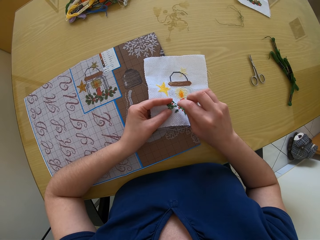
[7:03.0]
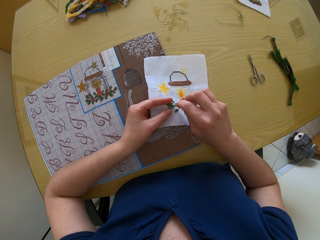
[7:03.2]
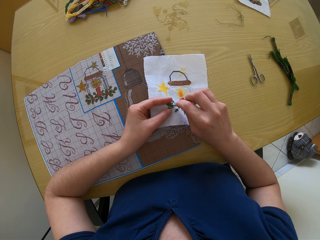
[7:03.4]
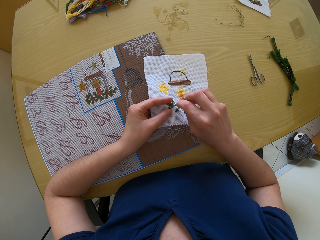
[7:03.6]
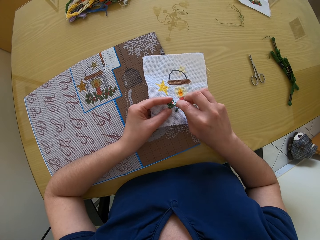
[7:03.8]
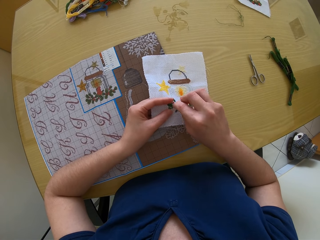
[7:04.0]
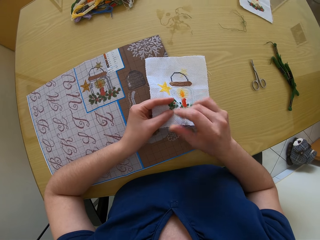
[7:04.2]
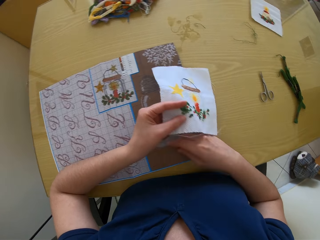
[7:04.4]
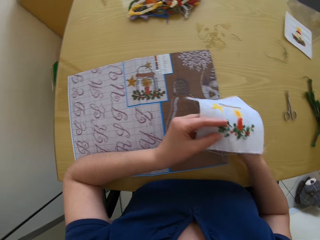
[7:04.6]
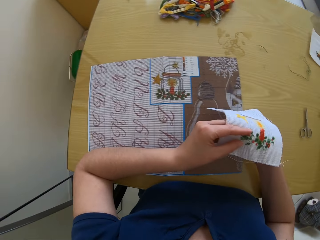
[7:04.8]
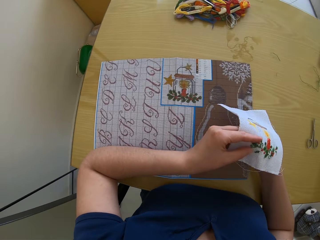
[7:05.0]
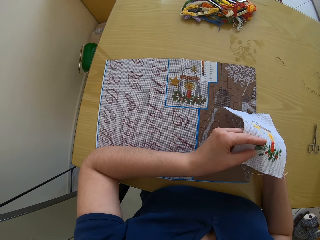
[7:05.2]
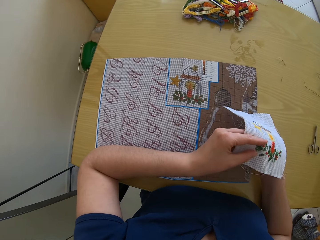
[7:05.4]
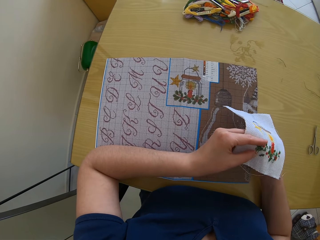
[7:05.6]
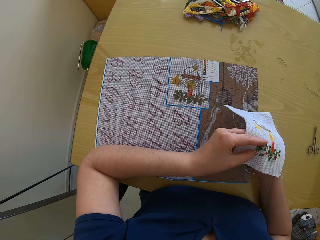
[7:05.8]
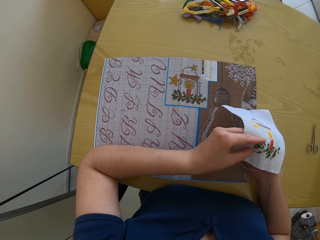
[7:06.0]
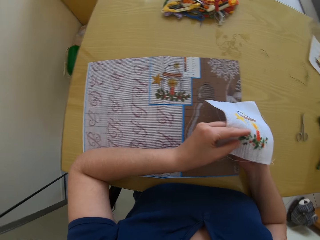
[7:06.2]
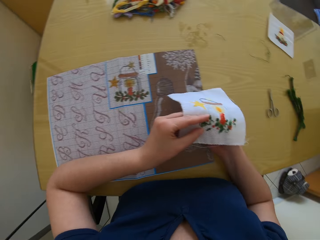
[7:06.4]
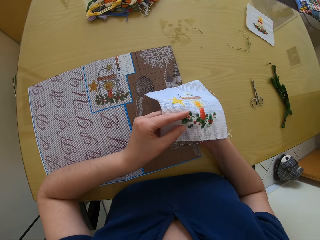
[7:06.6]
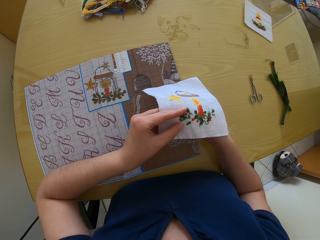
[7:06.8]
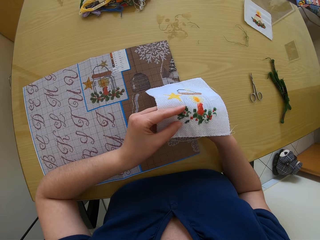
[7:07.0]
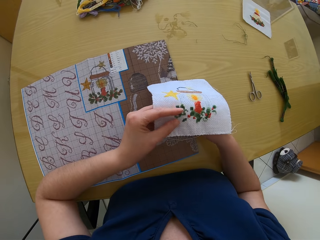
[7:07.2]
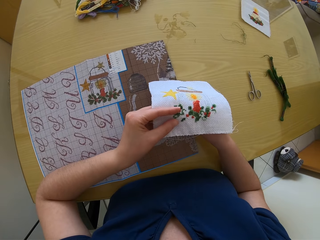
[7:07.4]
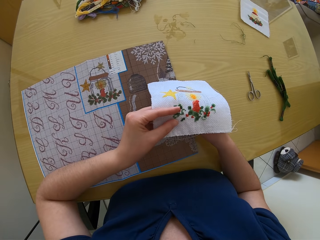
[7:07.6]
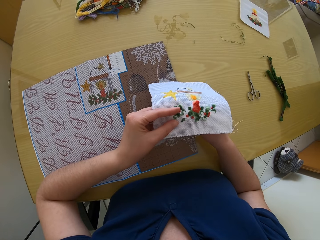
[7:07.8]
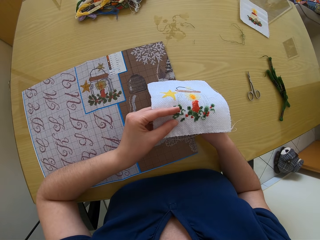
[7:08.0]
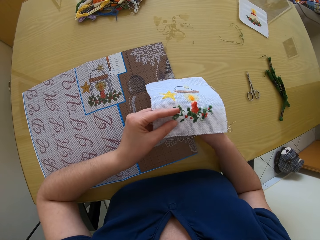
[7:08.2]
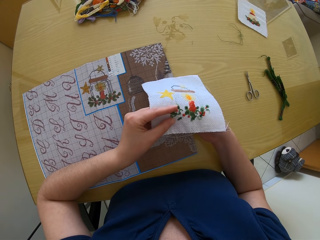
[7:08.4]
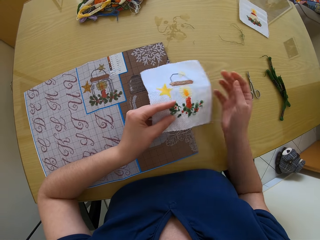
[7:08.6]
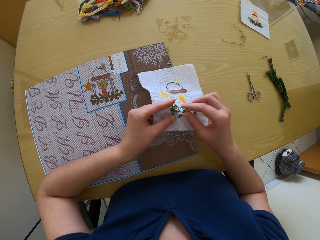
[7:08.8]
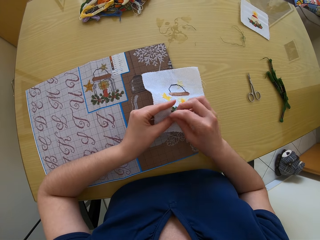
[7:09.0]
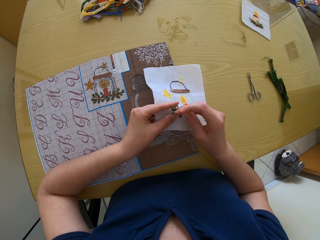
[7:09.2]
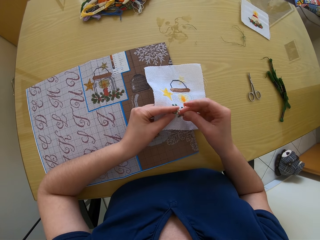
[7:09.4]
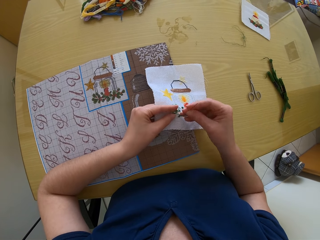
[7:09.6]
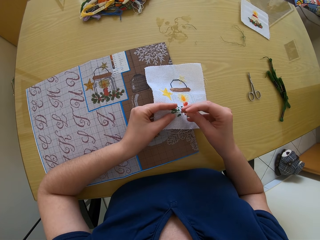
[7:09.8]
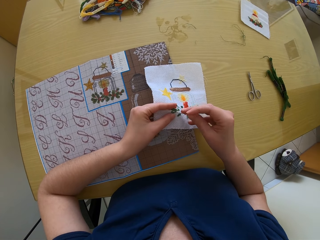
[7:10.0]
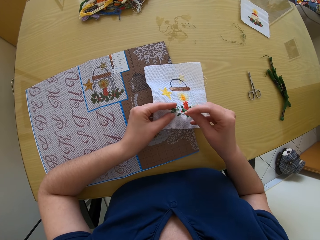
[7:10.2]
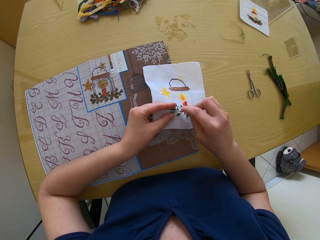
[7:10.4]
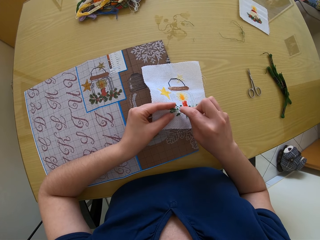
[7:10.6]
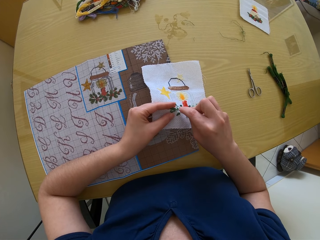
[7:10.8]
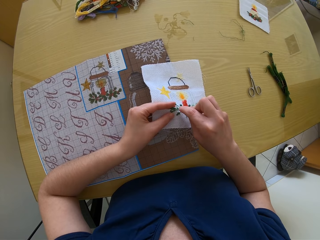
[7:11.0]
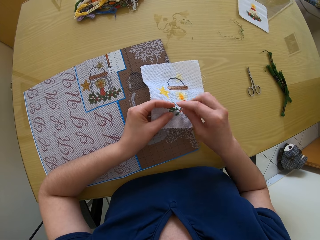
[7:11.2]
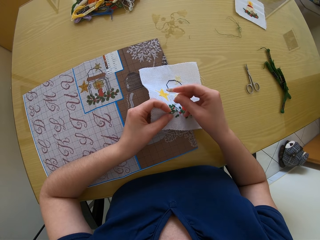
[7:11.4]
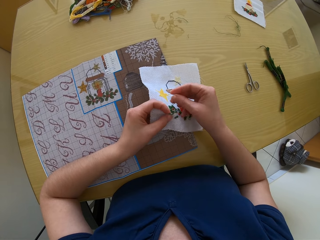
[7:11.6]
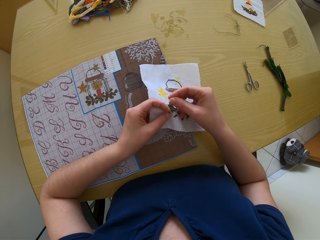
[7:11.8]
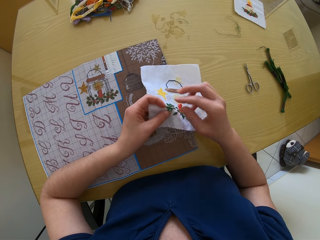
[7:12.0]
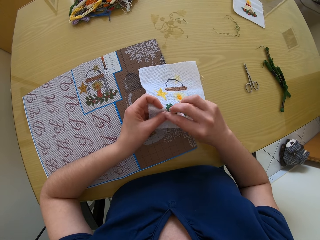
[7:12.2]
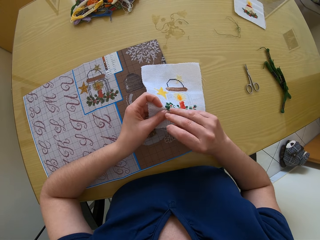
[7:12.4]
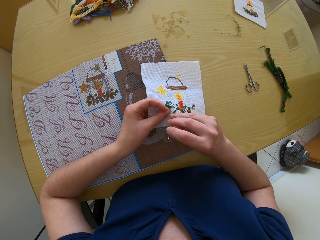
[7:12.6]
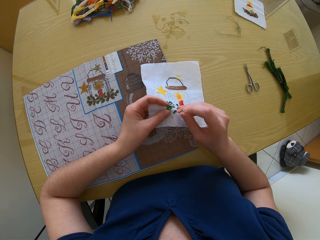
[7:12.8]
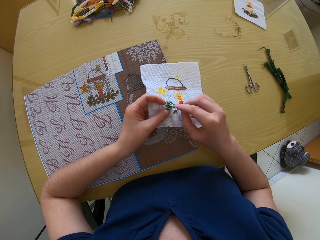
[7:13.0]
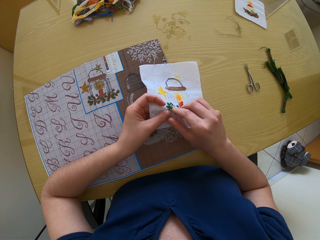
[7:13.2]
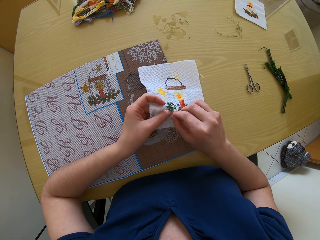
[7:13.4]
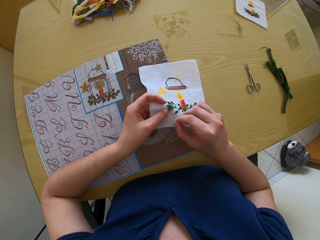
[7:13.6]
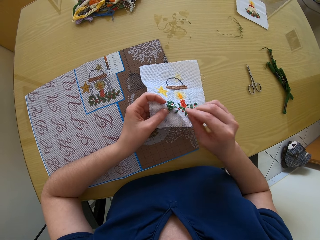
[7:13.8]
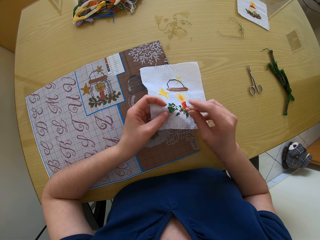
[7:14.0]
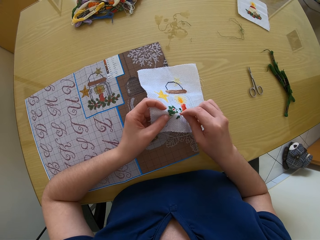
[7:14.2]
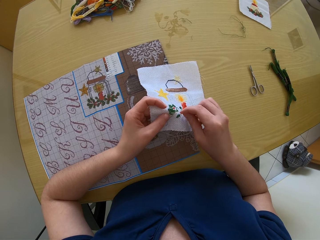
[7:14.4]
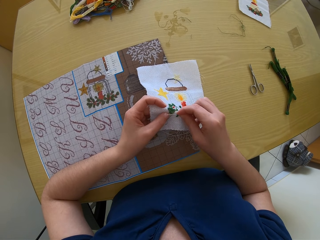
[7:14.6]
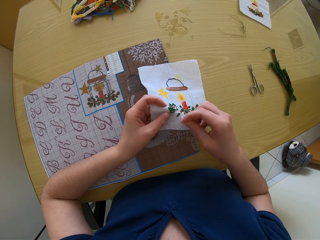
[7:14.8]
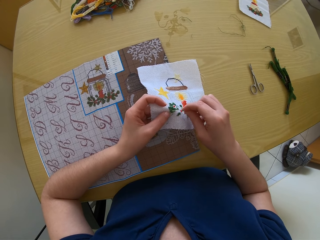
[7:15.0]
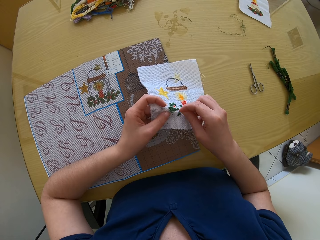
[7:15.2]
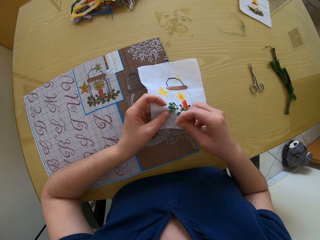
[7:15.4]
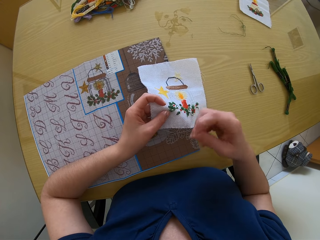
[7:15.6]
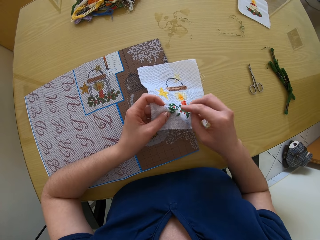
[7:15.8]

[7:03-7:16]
The camera wearer sews the clothing. They sew the clothing again.

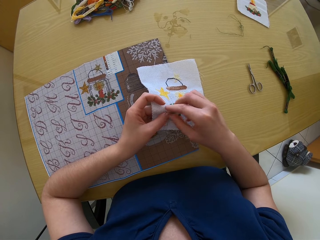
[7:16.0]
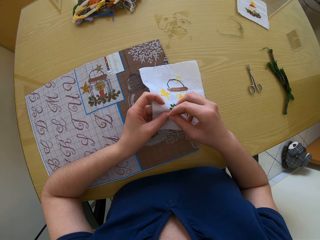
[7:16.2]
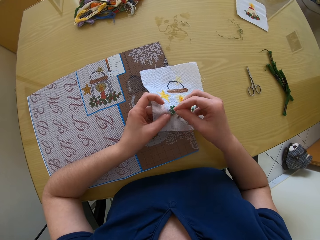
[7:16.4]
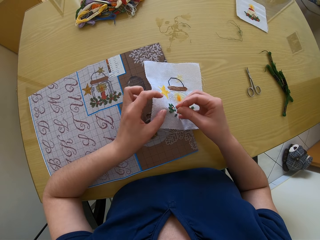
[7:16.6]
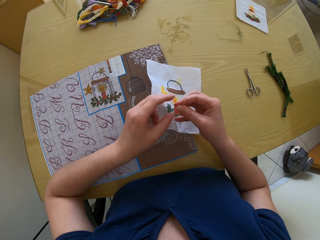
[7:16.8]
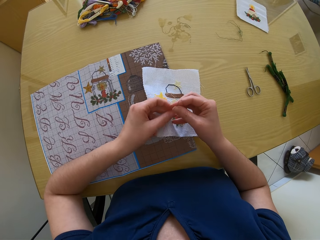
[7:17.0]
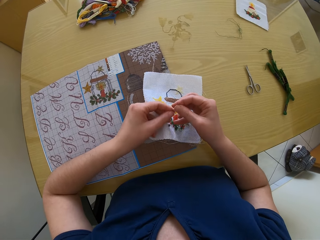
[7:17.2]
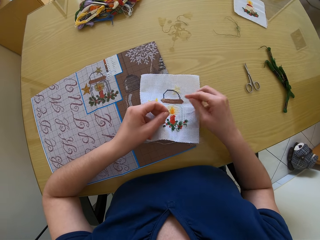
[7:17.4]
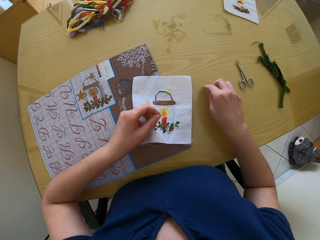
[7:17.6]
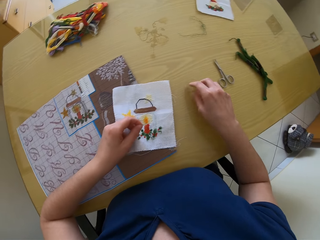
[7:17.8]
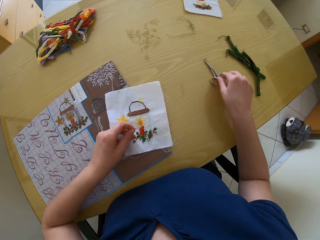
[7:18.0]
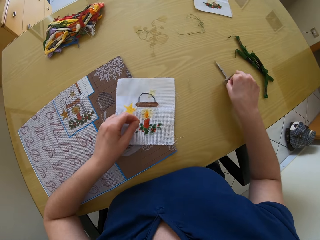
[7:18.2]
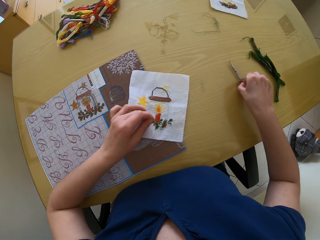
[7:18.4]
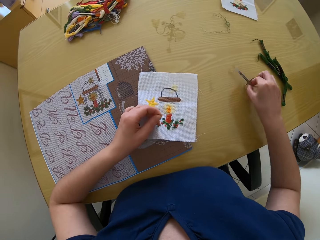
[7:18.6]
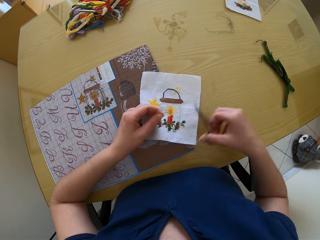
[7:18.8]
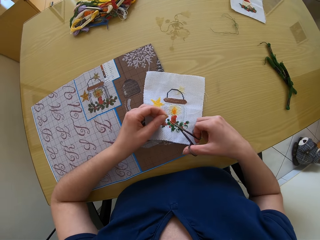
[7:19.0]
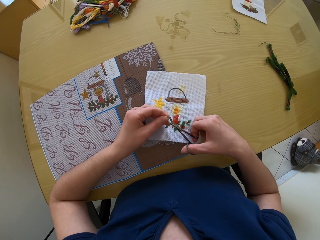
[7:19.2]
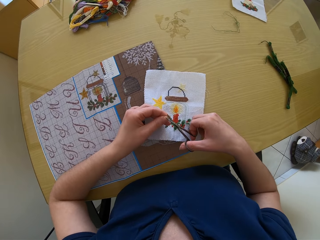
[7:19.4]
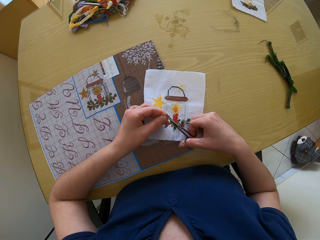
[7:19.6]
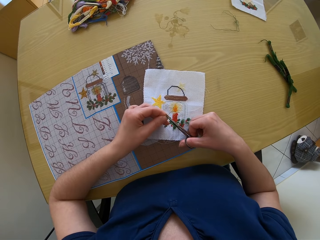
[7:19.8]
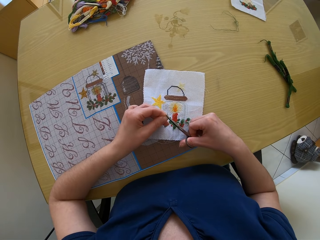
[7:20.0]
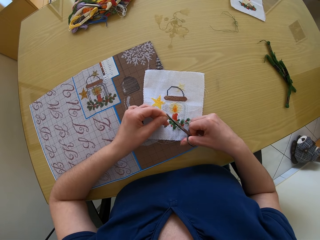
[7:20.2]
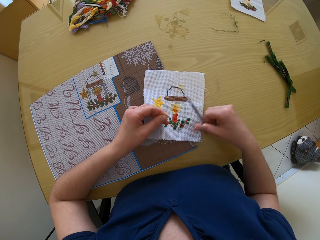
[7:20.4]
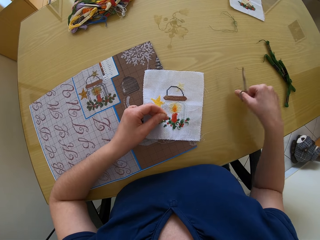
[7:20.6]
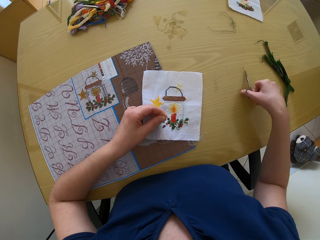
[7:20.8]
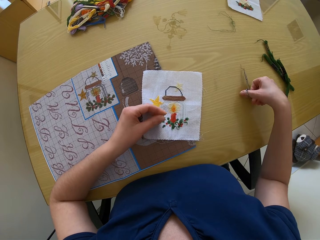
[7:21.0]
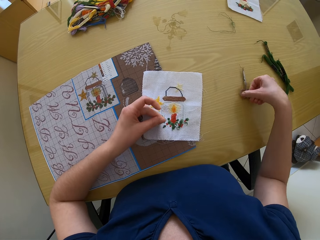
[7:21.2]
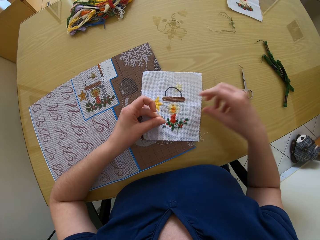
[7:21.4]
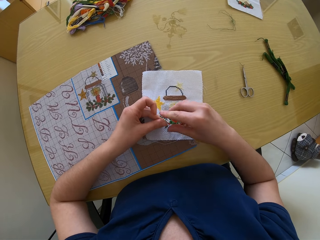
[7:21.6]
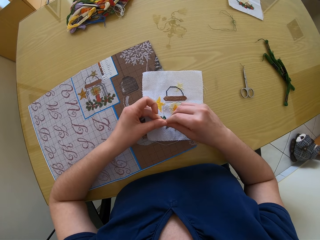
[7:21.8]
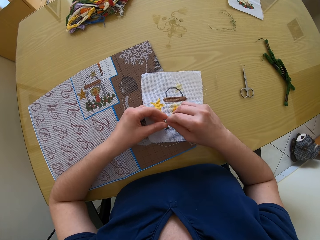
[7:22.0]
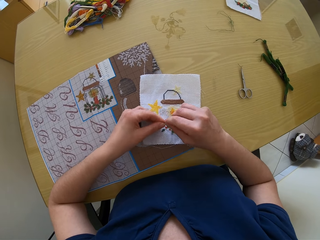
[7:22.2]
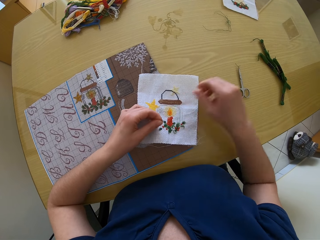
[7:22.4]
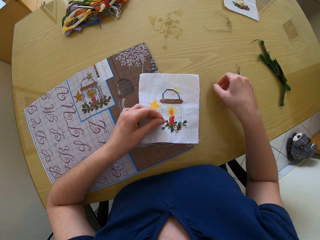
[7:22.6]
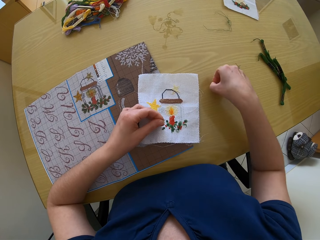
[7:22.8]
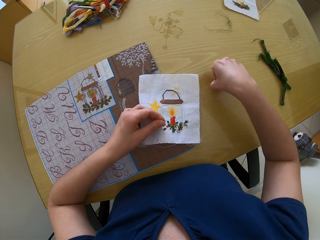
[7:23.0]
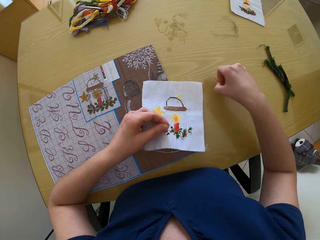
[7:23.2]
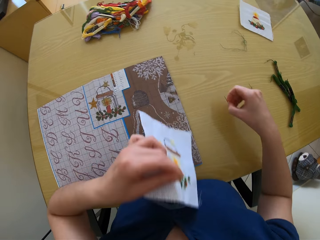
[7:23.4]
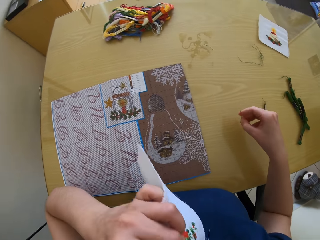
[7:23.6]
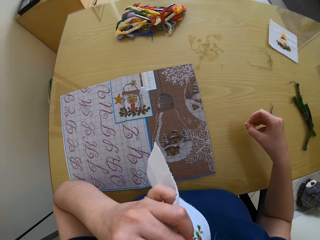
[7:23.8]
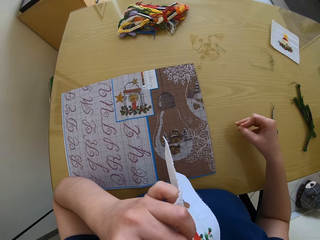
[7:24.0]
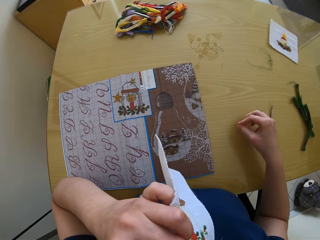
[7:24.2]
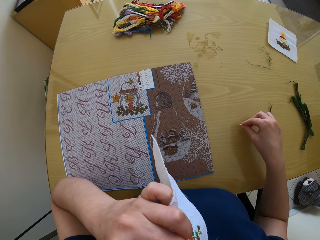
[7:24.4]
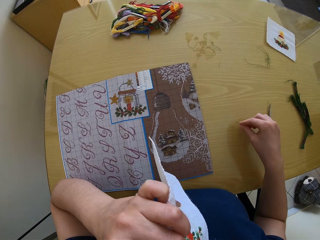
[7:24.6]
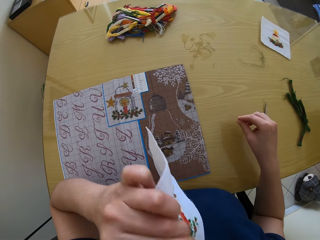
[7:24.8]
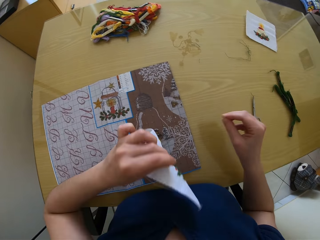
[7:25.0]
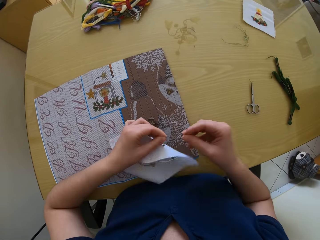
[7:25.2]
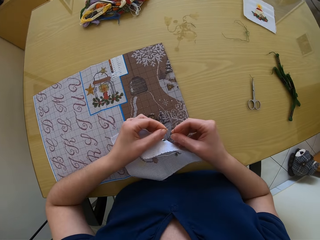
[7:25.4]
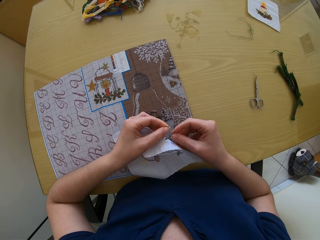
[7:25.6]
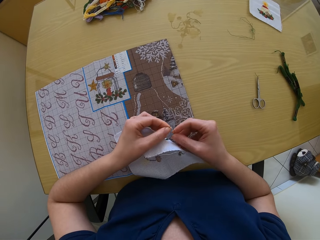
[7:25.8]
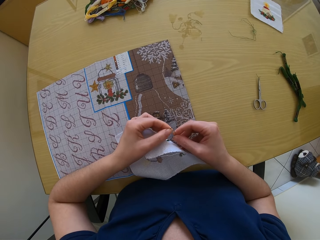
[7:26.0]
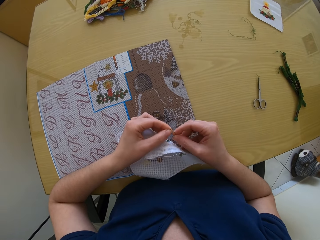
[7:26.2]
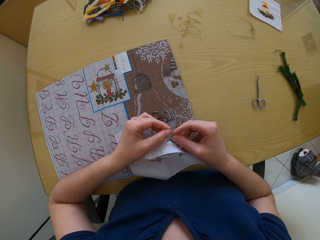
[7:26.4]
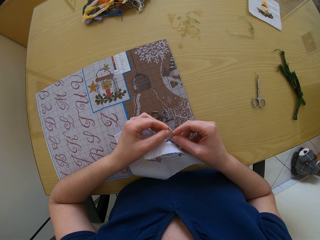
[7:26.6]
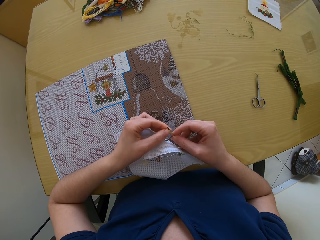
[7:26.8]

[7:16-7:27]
The camera wearer drops the needle on the table with her right hand. She picks up scissors on the table with her right hand. She cuts the thread with the scissors in her right hand. She drops the scissors on the table with her right hand. She picks up the needle from the table with her right hand.
